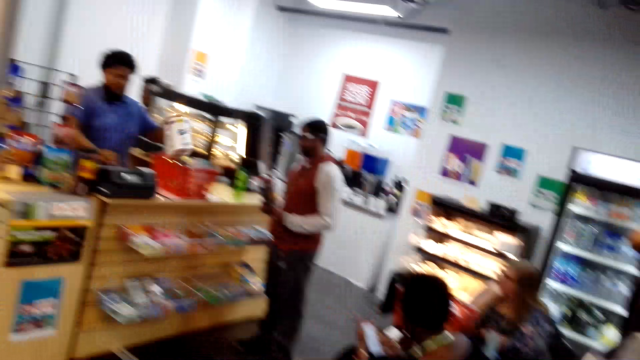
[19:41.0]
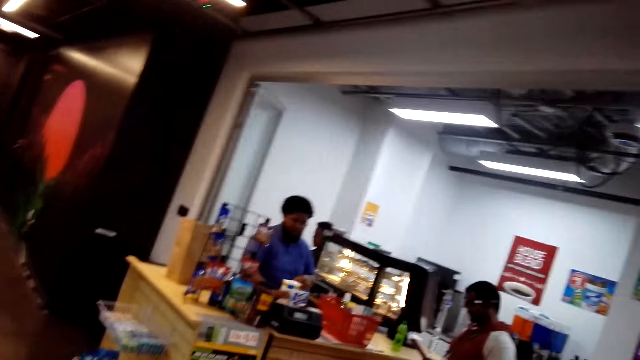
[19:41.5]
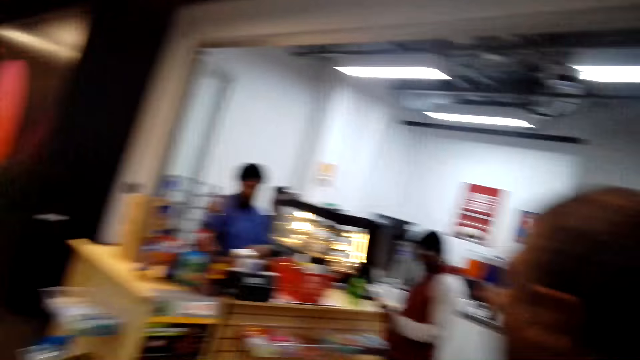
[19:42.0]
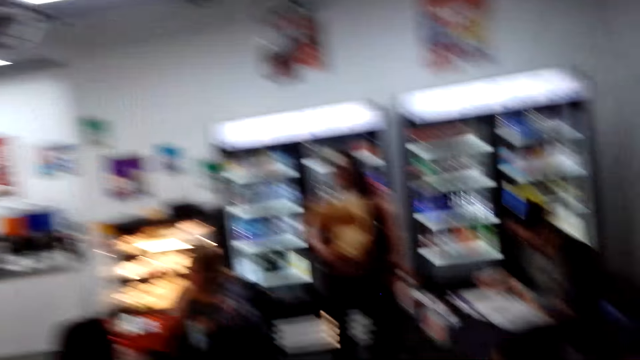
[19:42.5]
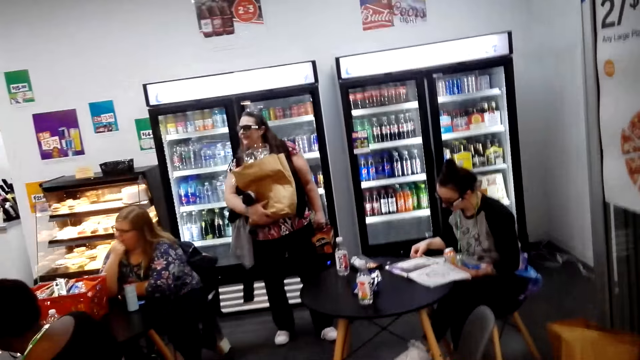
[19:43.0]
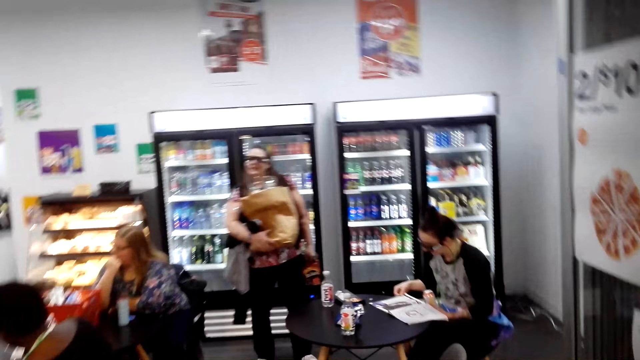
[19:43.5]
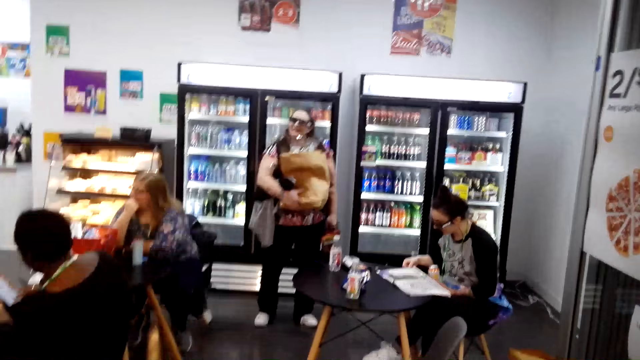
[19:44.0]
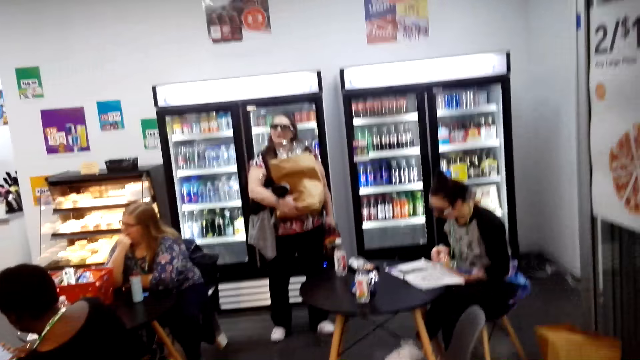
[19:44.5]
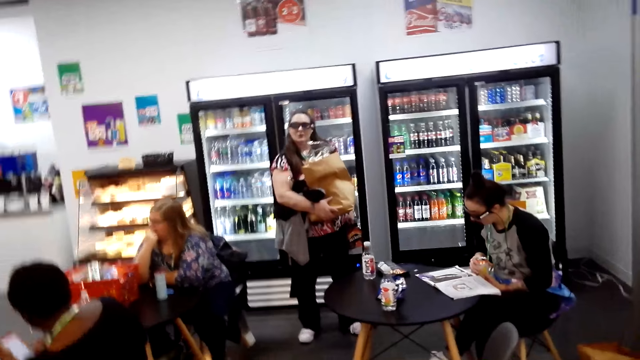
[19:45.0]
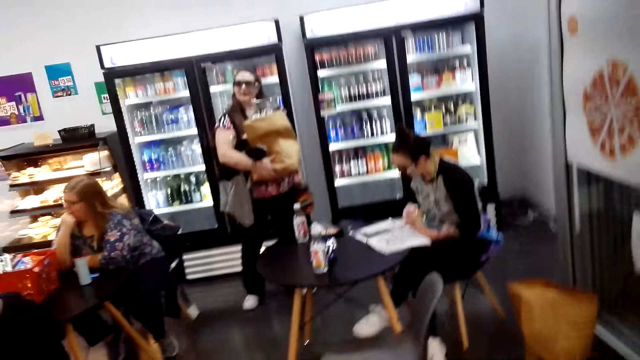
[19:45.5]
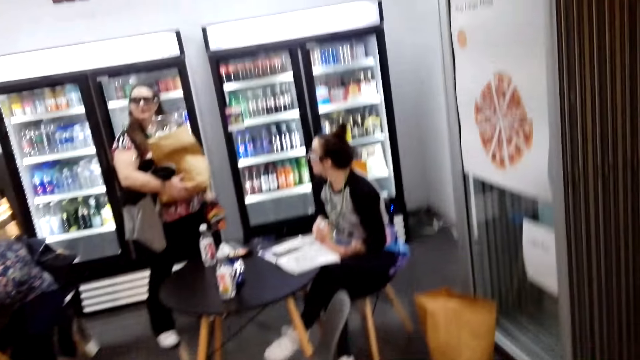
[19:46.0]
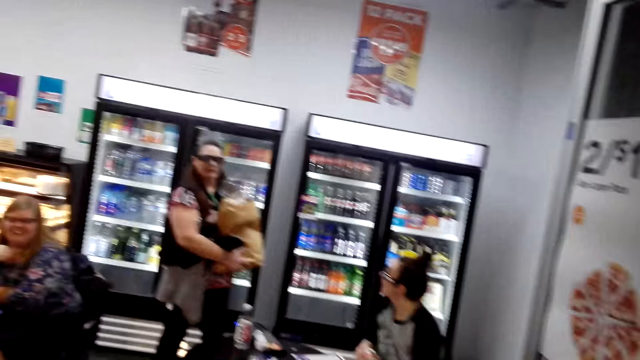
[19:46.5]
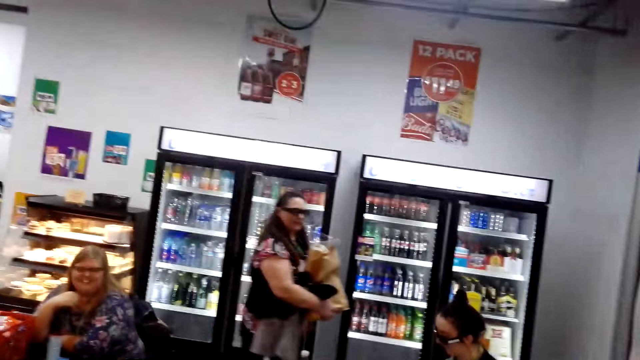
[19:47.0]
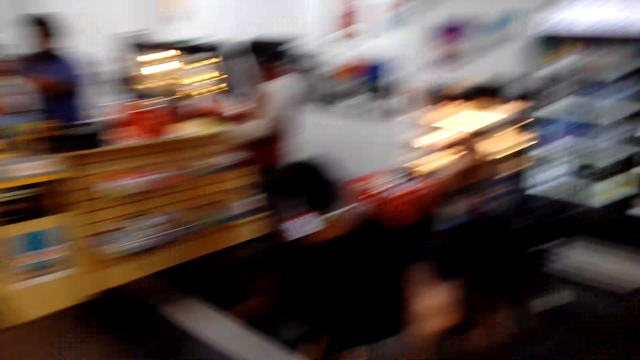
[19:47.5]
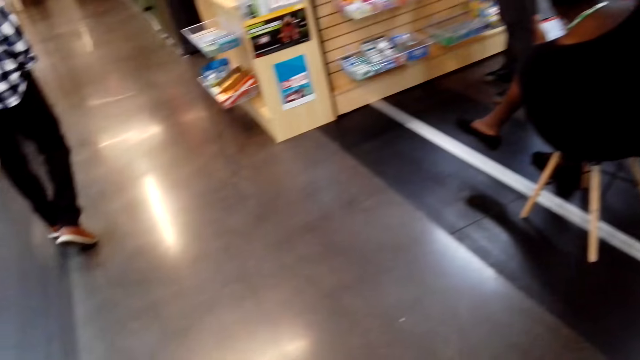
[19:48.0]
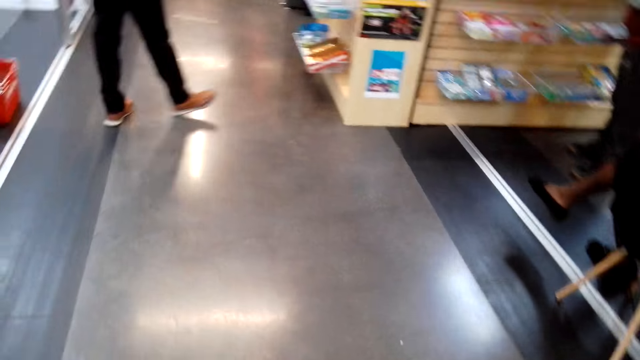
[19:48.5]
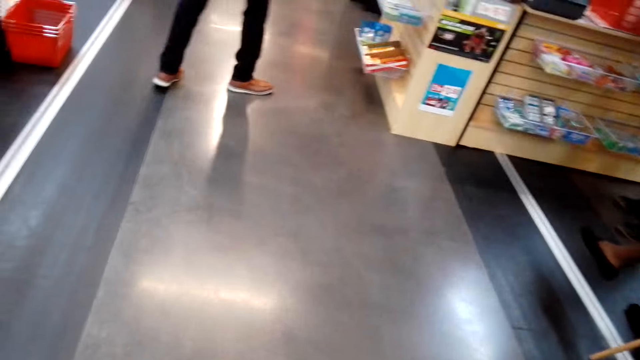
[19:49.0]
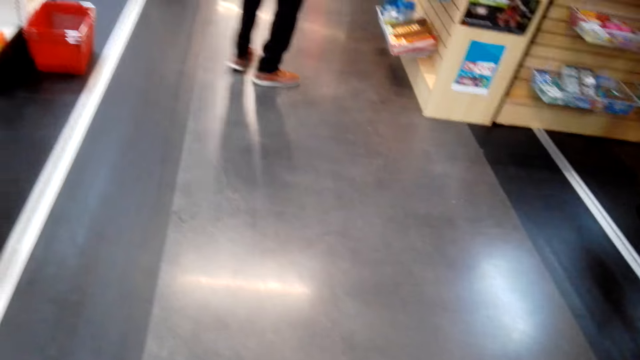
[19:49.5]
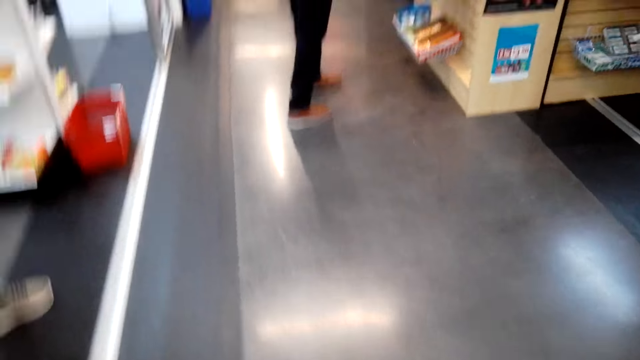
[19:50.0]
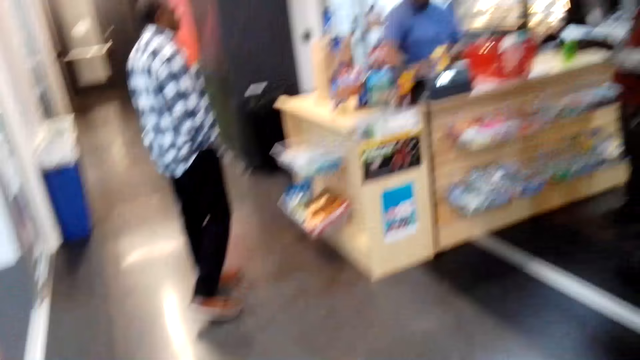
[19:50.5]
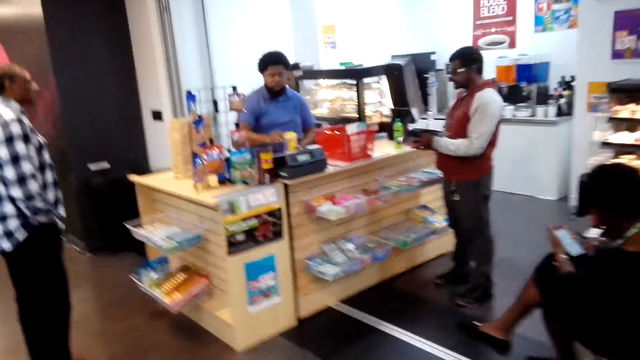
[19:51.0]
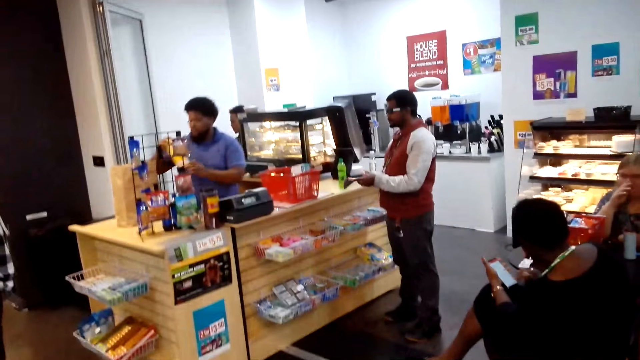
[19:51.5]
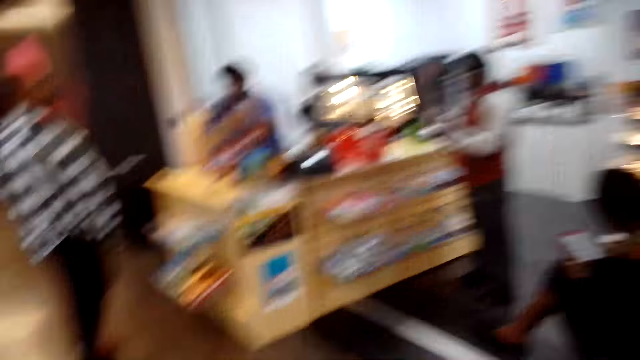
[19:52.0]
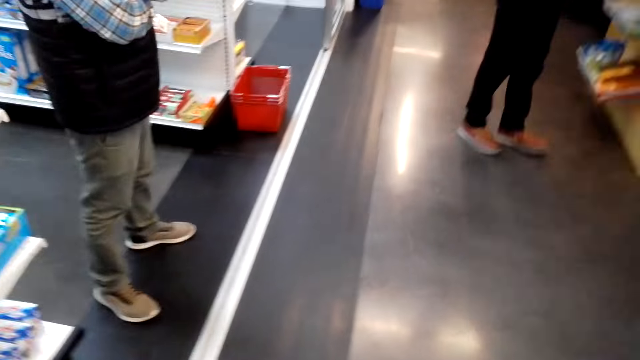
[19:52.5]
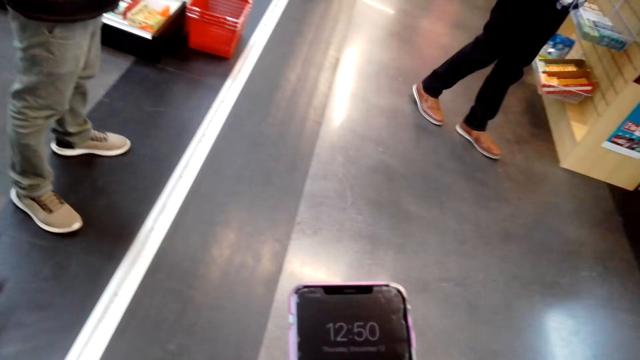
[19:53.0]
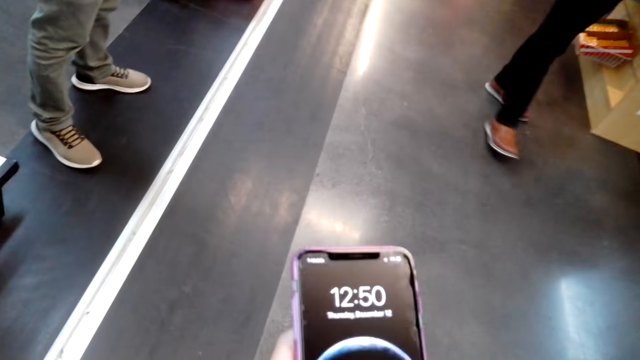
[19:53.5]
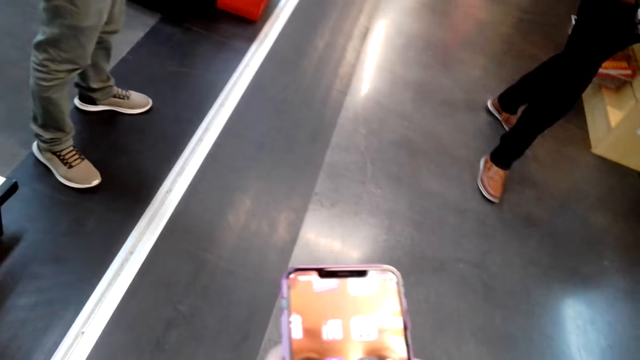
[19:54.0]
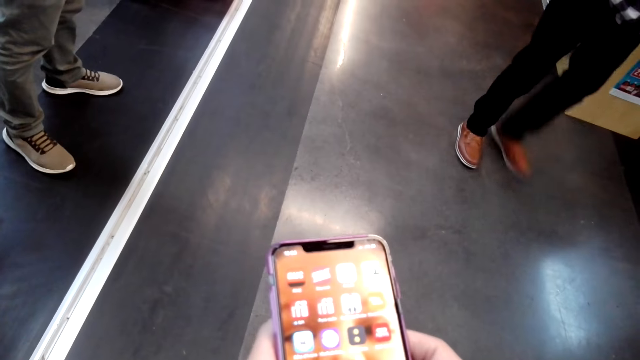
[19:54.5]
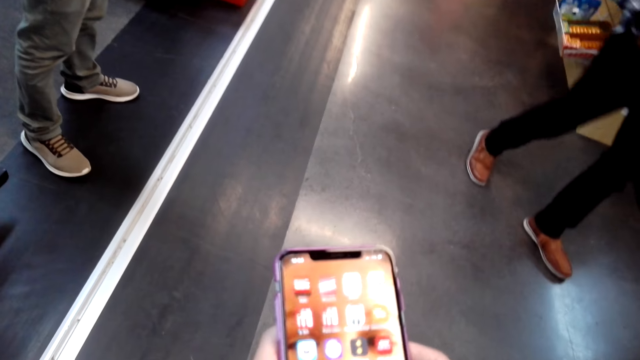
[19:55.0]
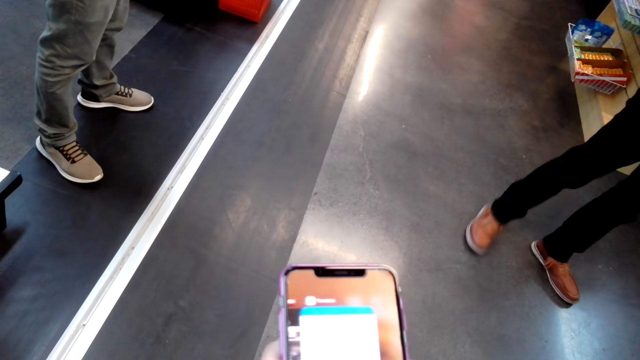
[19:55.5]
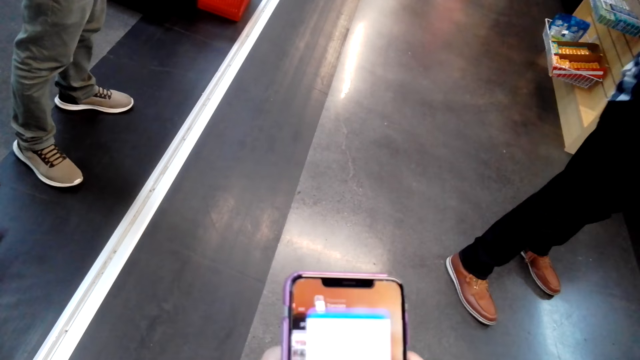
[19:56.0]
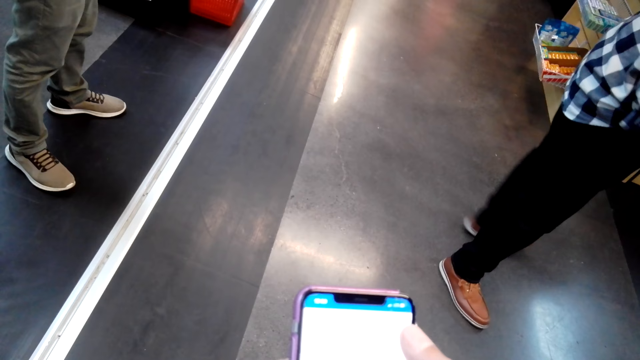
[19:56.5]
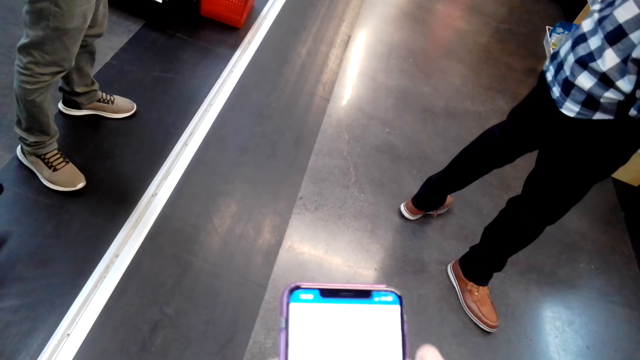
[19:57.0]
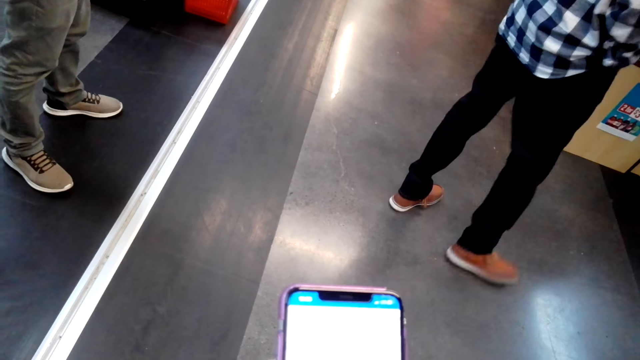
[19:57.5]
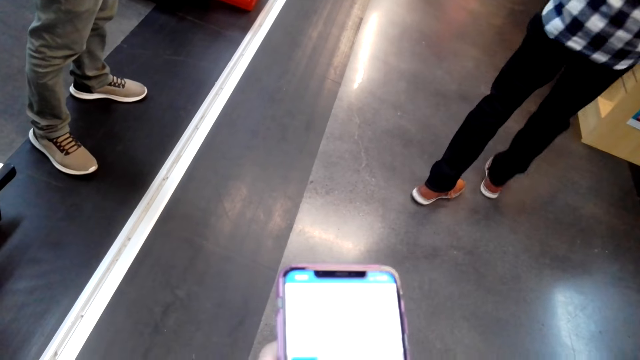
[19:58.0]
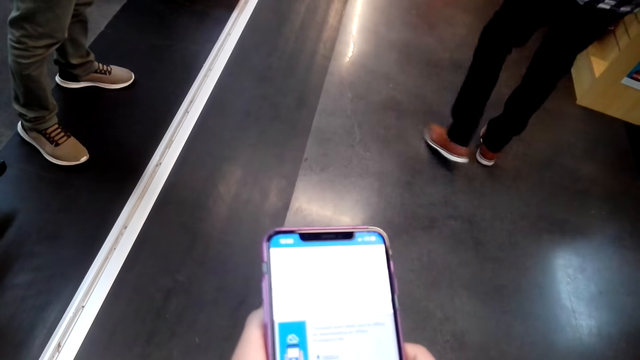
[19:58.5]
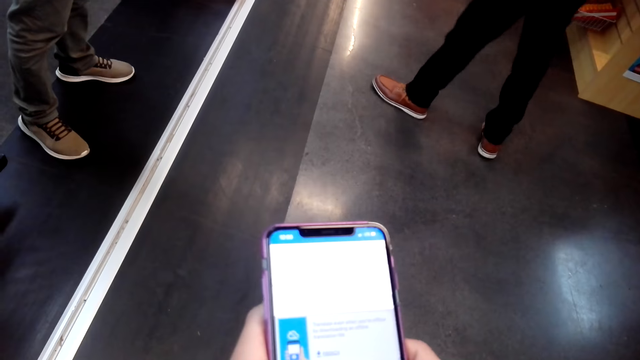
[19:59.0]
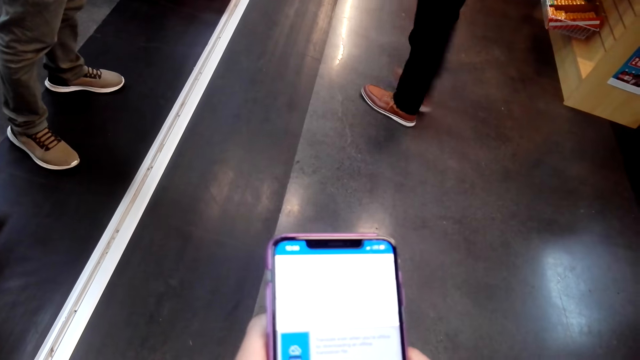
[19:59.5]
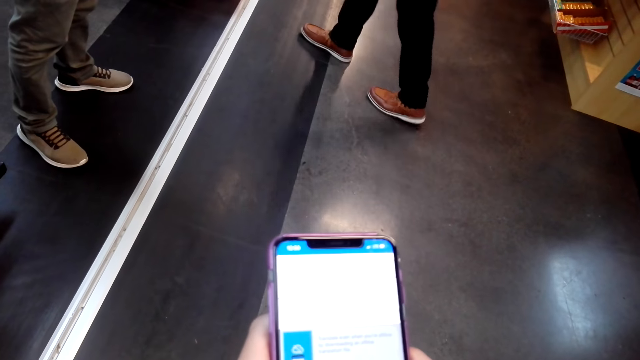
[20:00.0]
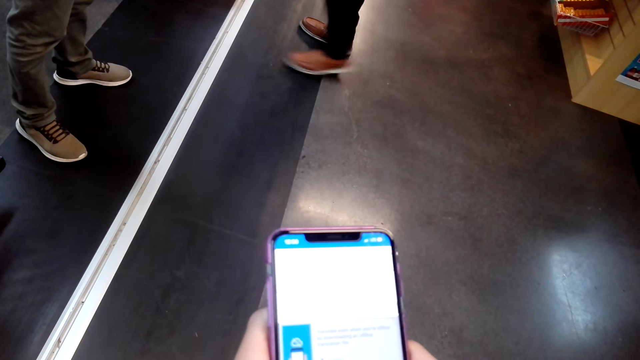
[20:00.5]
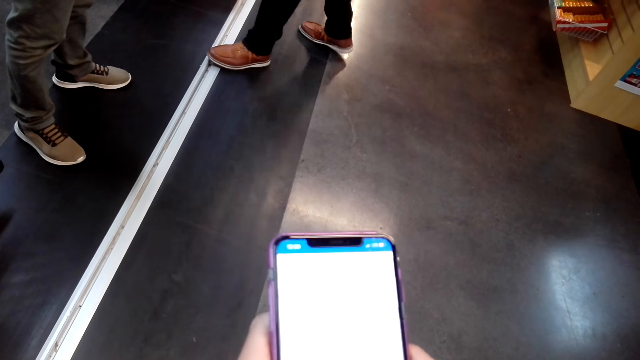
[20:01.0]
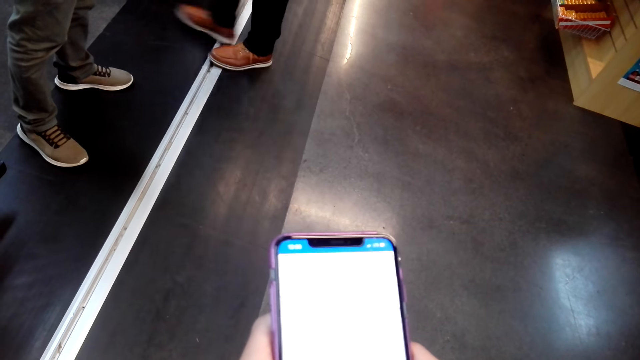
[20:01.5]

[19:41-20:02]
The camera wearer uses his mobile phone. He looks at the phone. He dials the phone.
